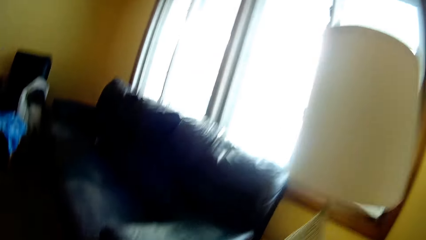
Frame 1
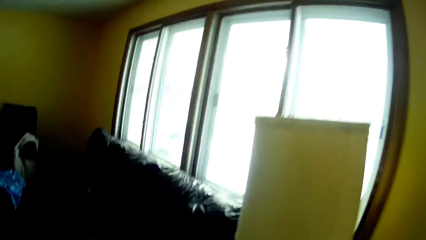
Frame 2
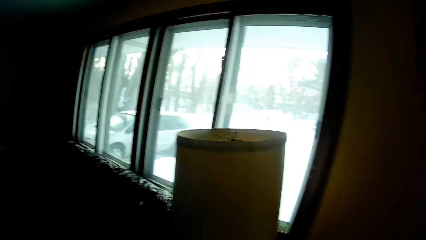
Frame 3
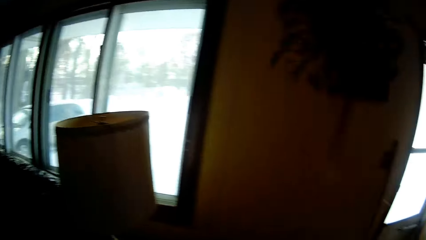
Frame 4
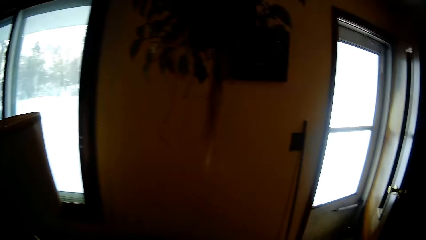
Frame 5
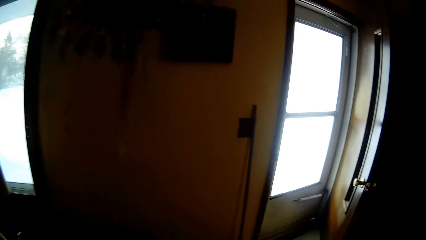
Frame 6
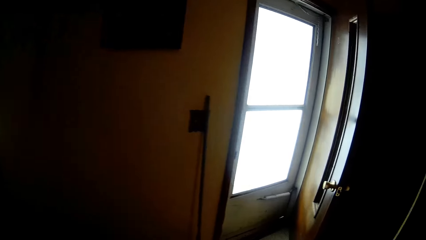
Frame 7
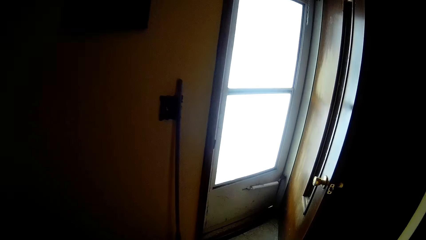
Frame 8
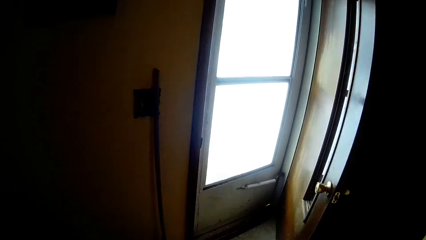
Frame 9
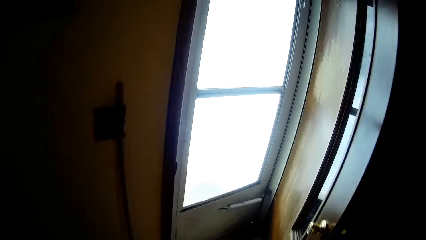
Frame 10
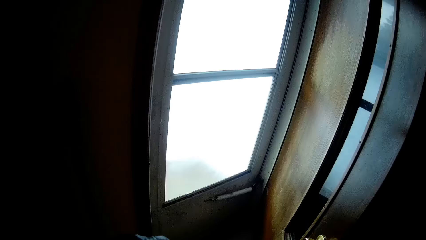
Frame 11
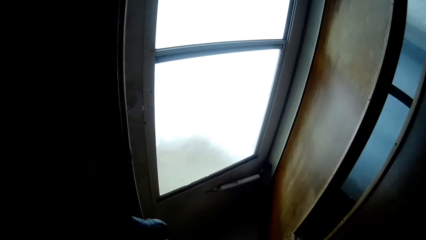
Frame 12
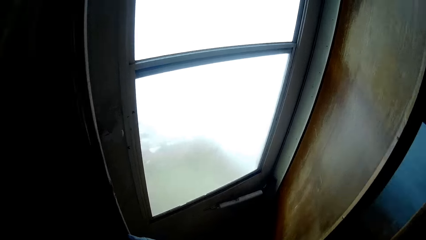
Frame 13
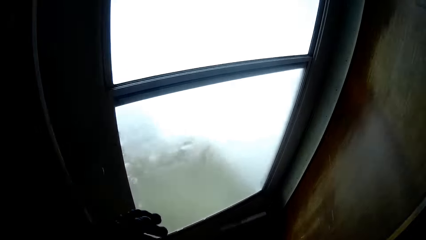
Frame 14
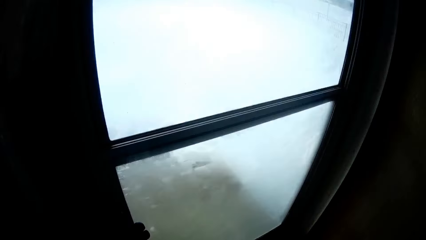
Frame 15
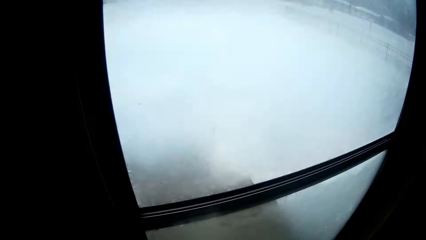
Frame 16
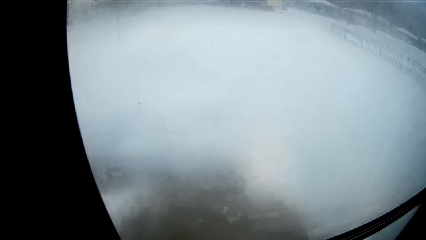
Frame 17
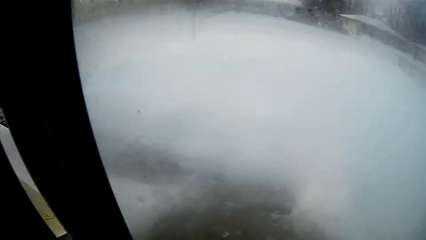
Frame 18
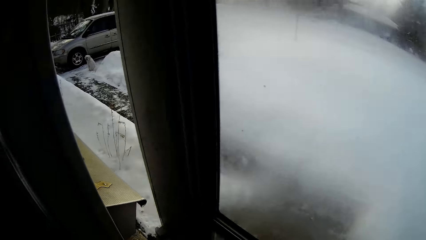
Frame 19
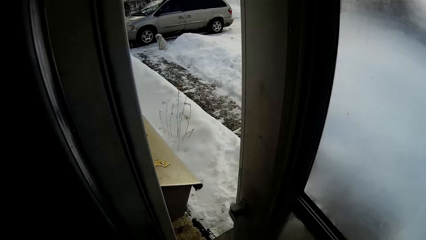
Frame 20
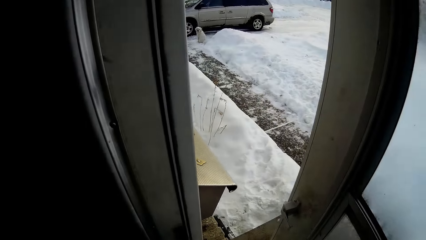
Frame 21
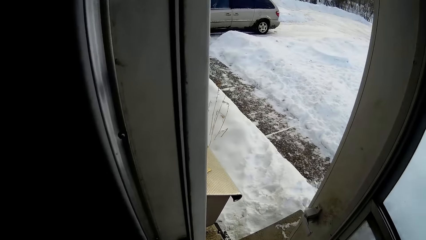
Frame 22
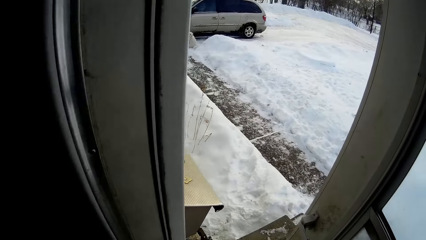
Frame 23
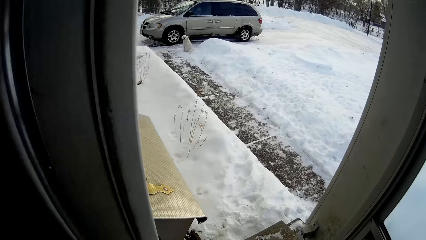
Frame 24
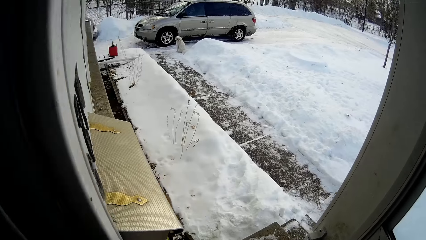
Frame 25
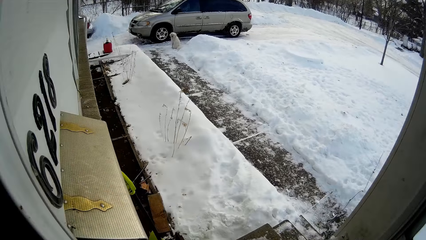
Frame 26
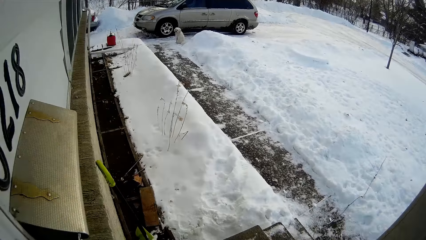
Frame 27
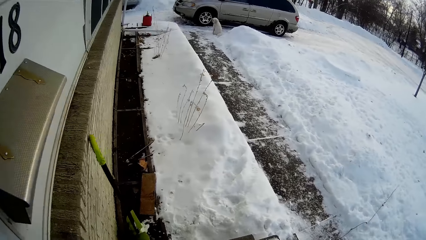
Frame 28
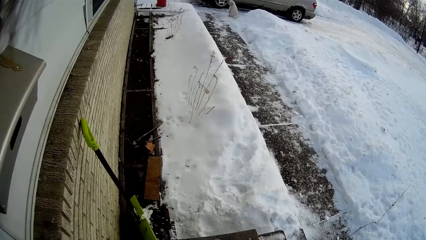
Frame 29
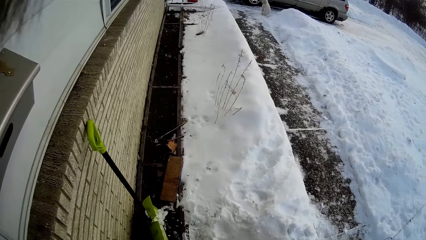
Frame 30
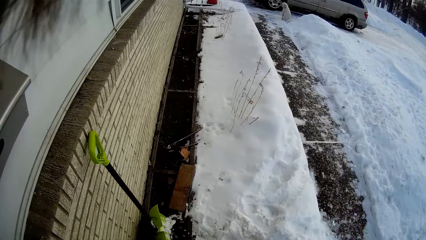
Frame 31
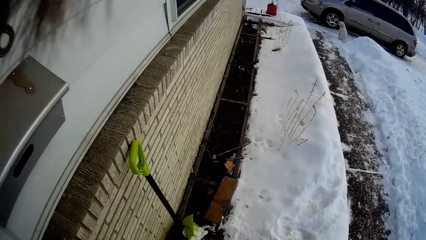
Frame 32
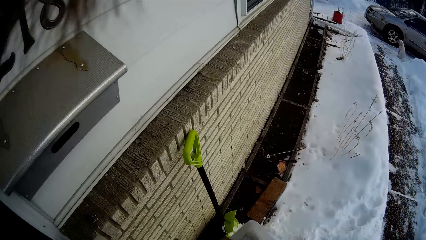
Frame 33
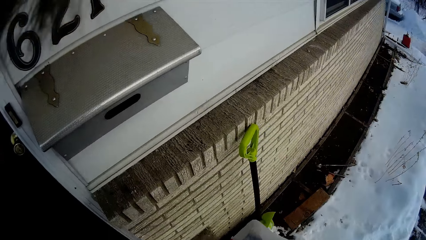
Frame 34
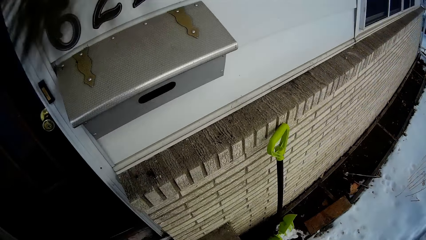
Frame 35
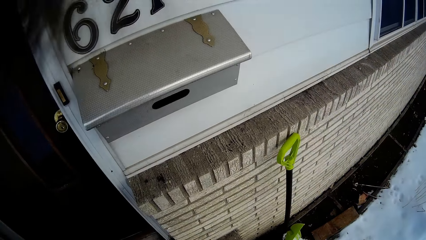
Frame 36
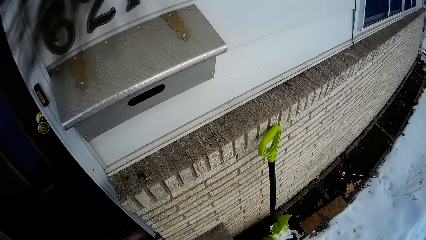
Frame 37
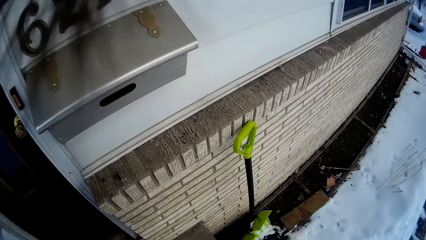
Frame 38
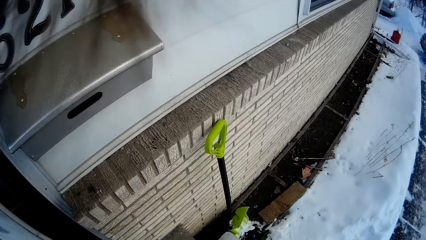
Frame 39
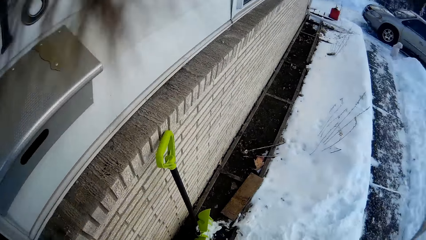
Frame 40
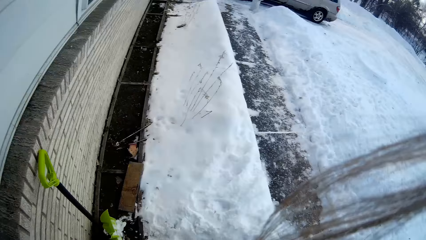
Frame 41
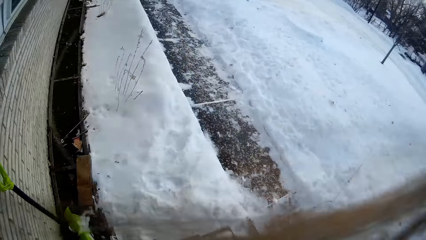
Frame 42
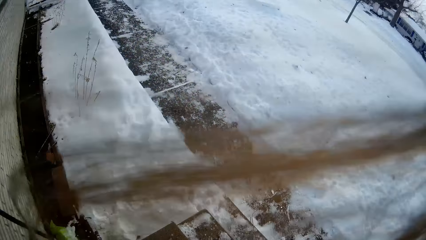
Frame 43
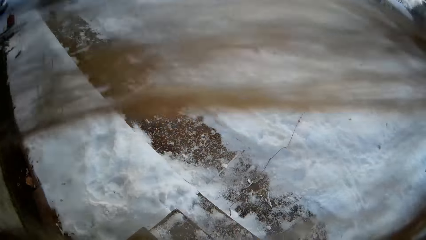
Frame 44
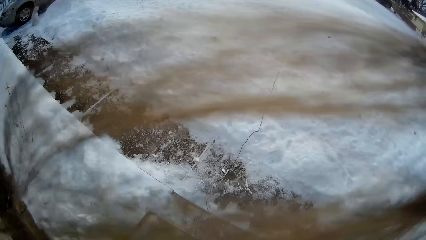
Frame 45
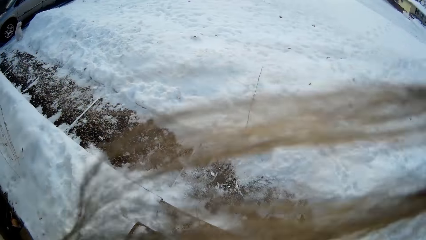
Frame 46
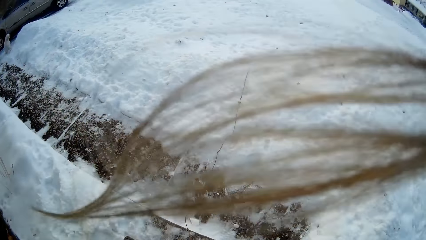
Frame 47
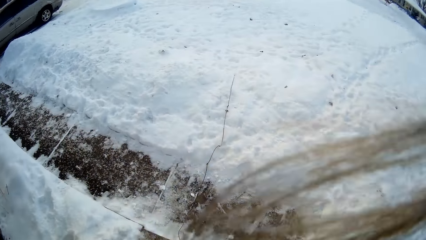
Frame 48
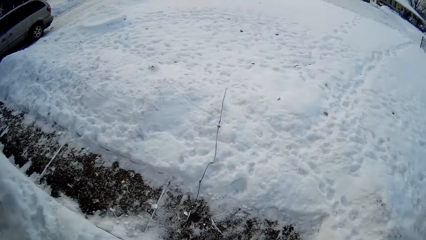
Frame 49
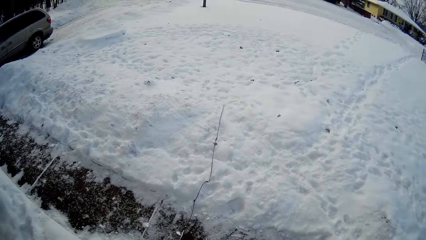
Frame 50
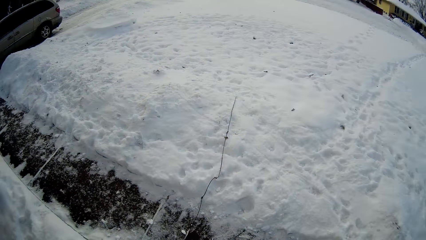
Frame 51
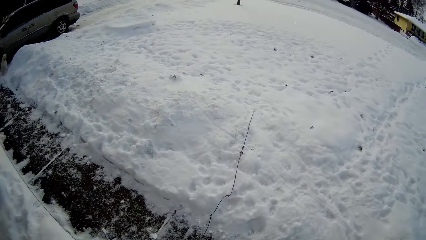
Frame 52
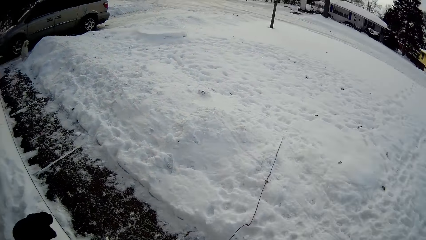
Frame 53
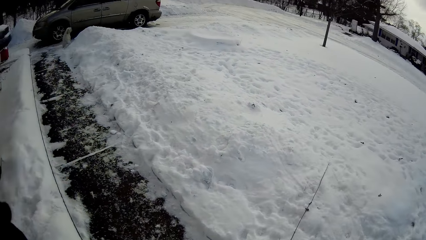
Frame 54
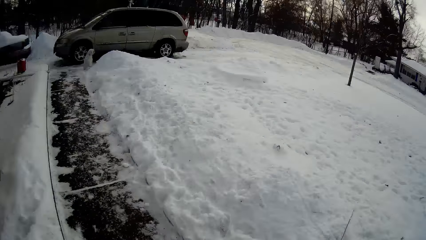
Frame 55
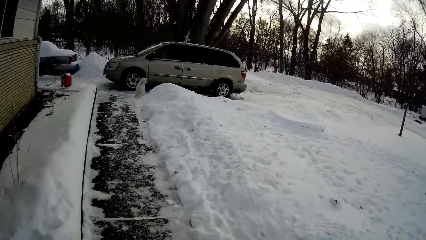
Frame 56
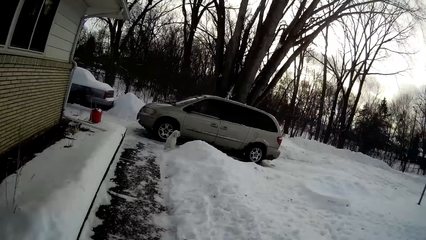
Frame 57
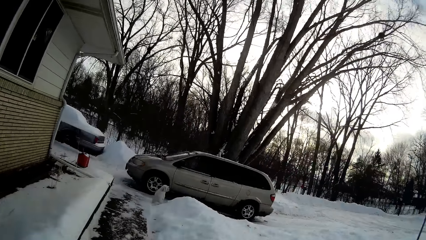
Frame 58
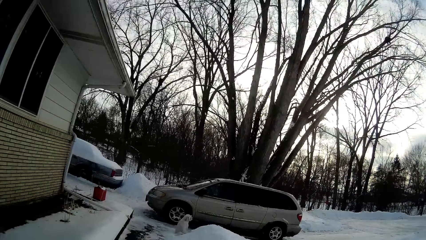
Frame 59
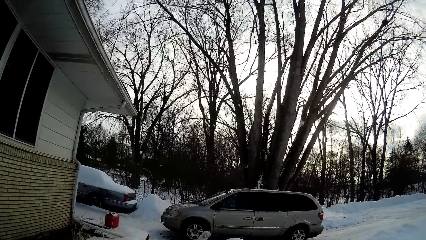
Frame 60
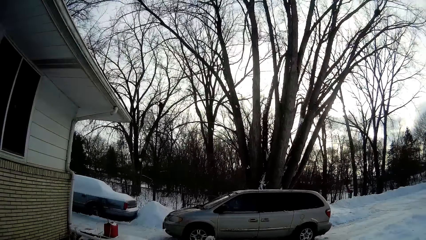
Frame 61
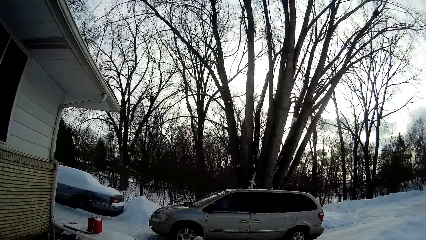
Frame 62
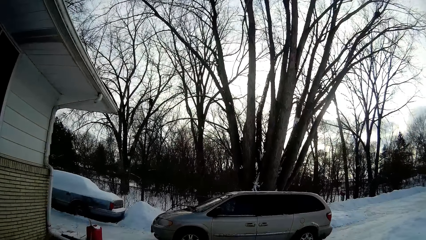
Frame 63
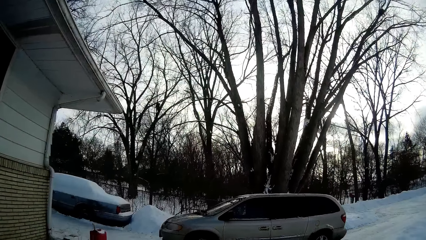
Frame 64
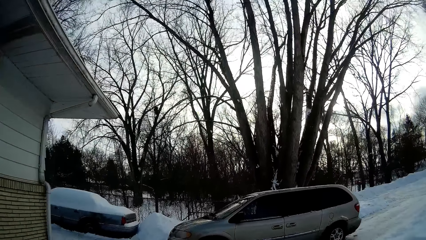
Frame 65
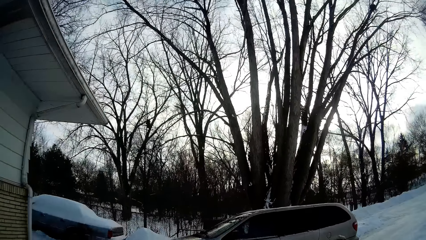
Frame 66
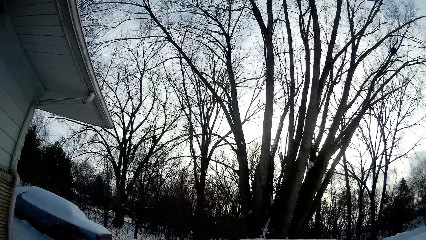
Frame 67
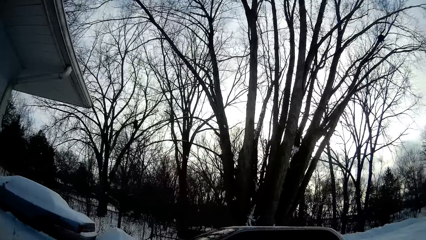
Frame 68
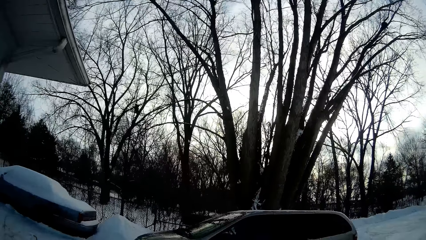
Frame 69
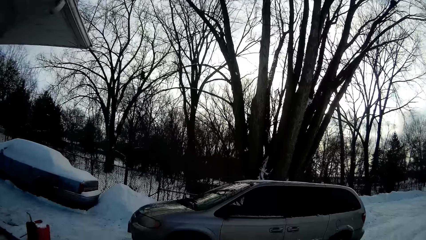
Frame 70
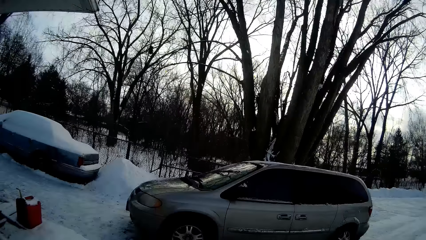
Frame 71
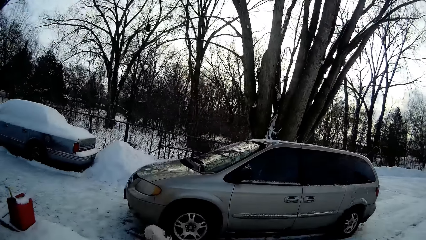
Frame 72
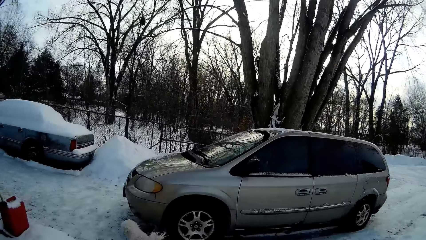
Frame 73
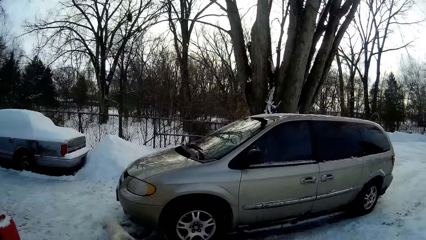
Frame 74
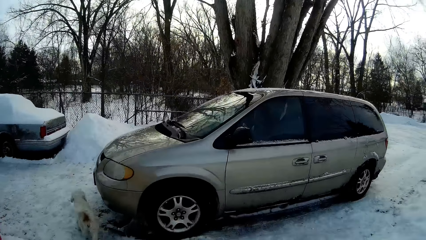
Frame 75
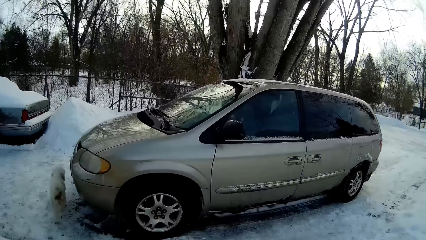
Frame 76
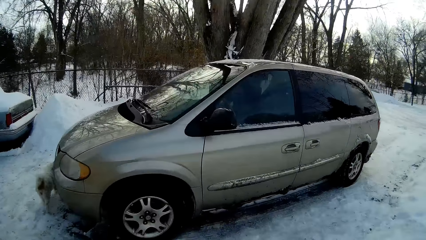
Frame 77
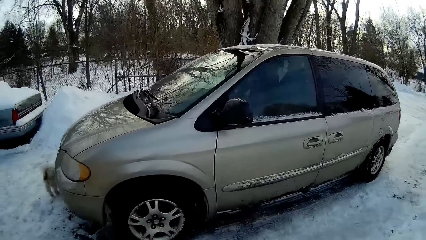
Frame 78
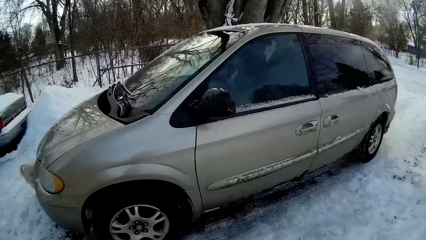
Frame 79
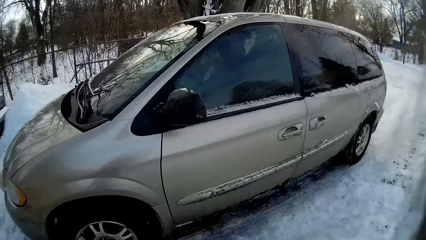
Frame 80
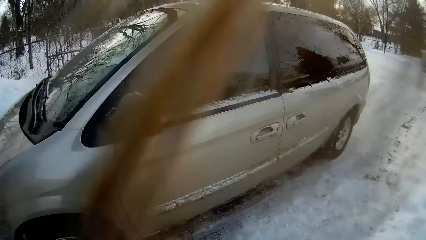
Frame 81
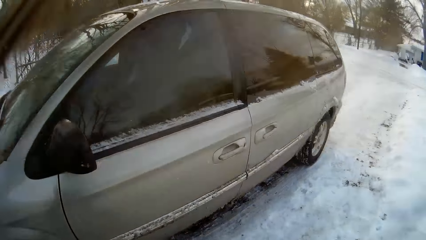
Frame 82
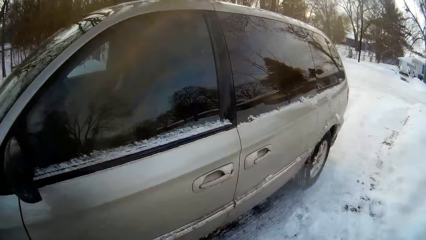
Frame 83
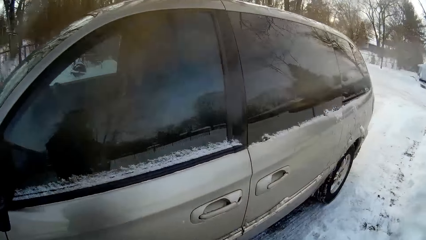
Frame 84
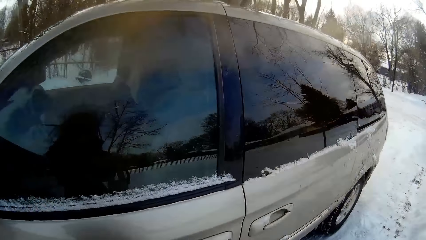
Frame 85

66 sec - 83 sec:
The camera wearer opens the door with her left hand. She walks to the car. She walks on the yard. She moves to the other side of the car.
